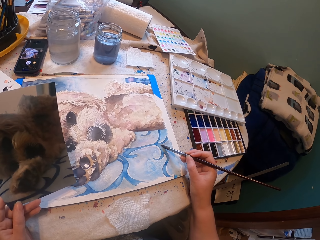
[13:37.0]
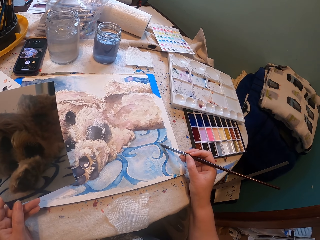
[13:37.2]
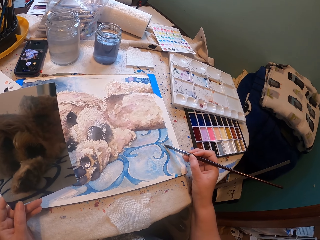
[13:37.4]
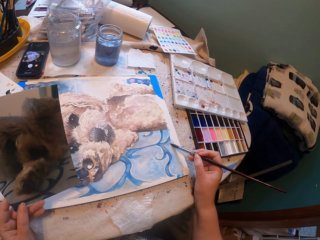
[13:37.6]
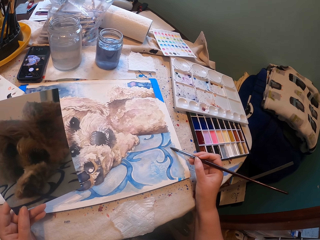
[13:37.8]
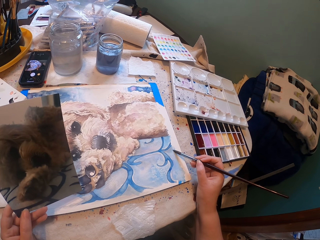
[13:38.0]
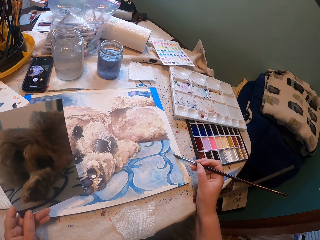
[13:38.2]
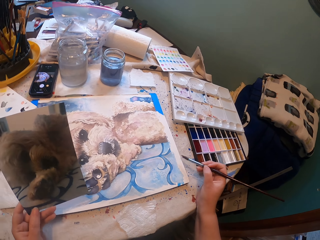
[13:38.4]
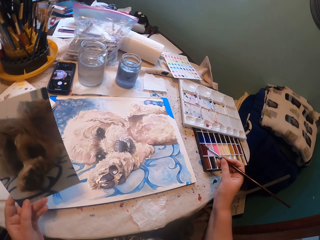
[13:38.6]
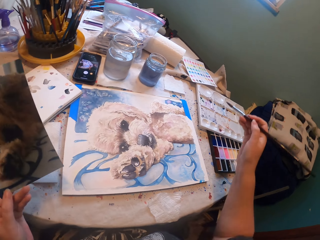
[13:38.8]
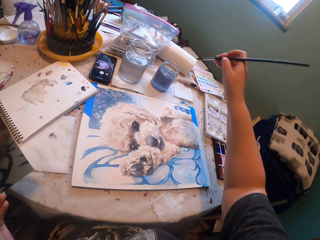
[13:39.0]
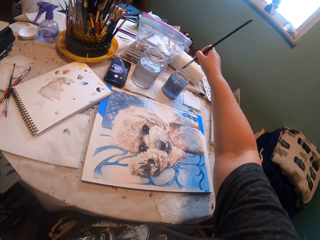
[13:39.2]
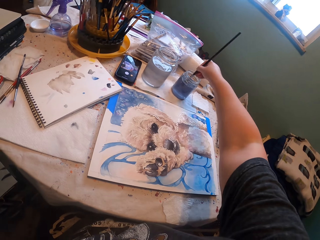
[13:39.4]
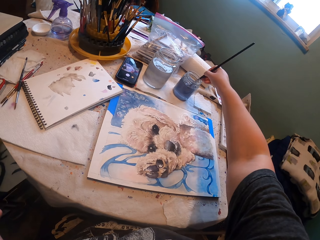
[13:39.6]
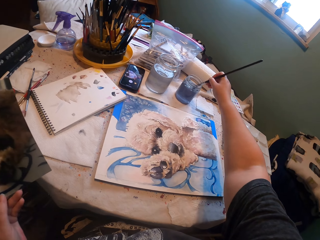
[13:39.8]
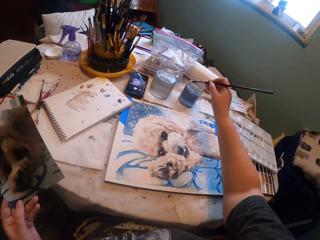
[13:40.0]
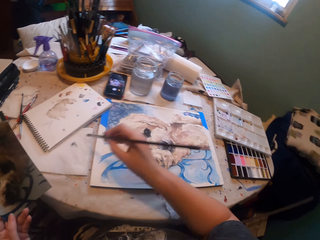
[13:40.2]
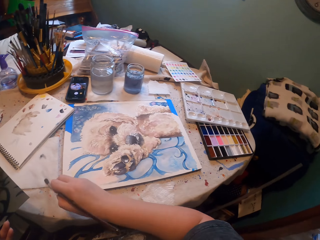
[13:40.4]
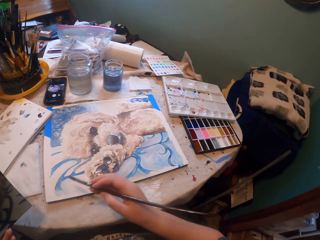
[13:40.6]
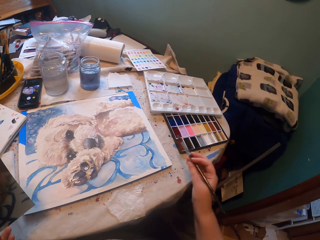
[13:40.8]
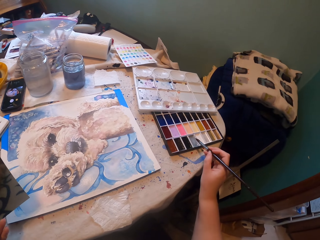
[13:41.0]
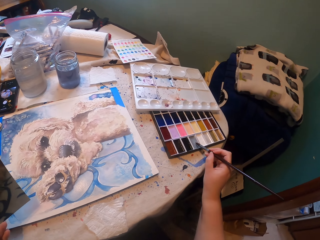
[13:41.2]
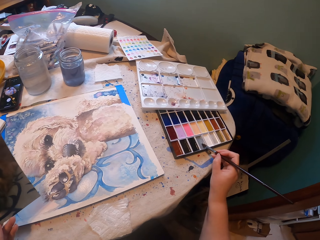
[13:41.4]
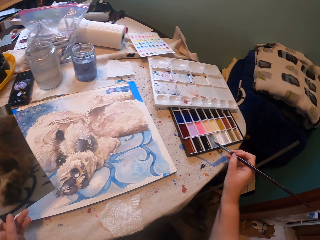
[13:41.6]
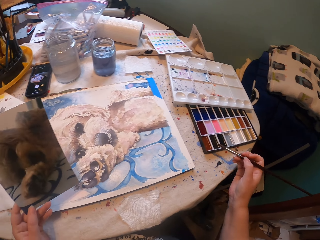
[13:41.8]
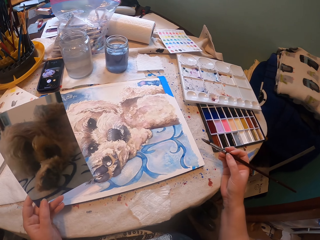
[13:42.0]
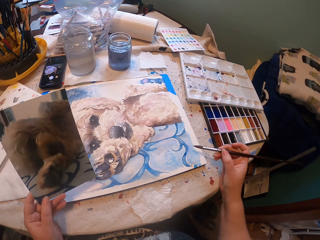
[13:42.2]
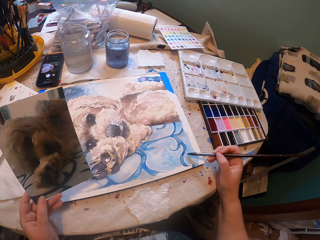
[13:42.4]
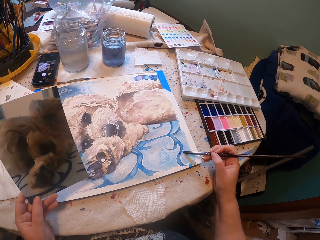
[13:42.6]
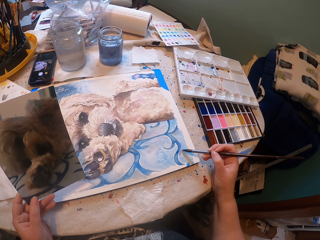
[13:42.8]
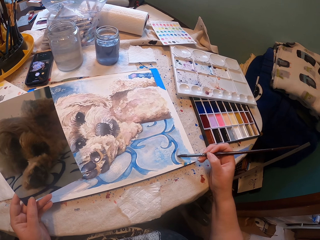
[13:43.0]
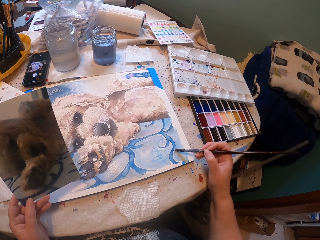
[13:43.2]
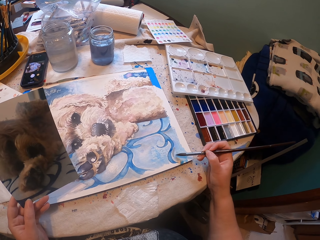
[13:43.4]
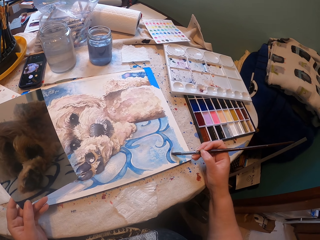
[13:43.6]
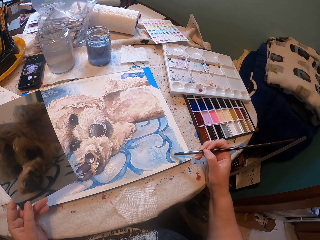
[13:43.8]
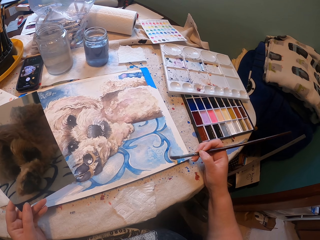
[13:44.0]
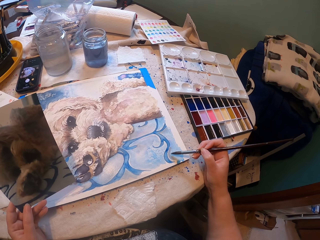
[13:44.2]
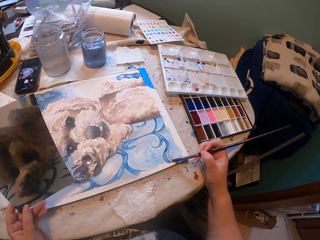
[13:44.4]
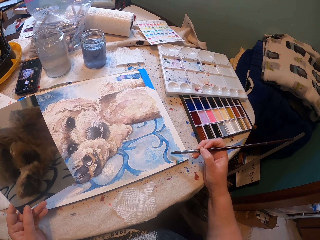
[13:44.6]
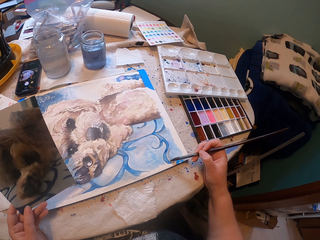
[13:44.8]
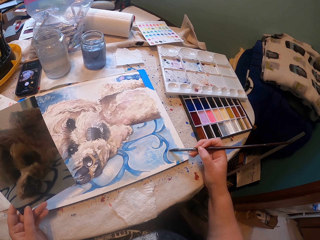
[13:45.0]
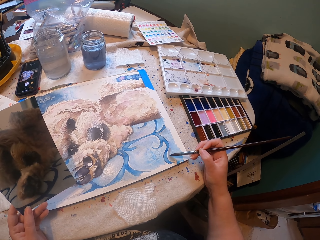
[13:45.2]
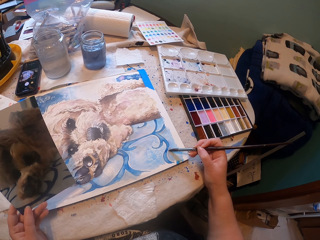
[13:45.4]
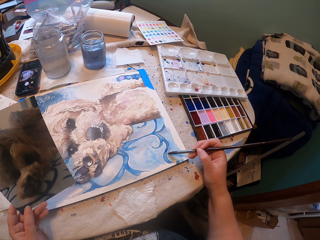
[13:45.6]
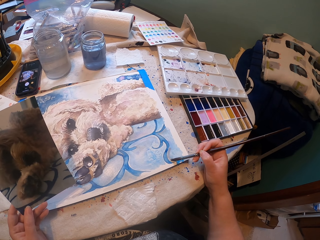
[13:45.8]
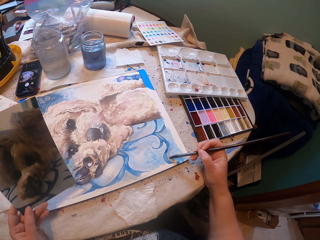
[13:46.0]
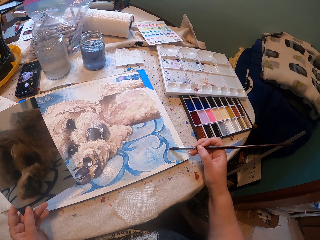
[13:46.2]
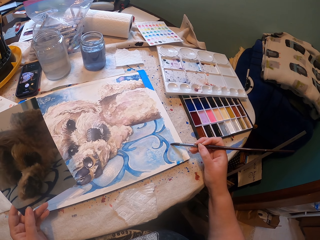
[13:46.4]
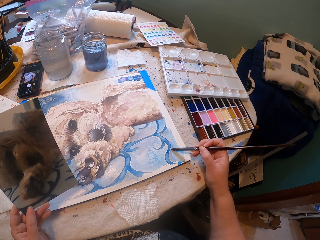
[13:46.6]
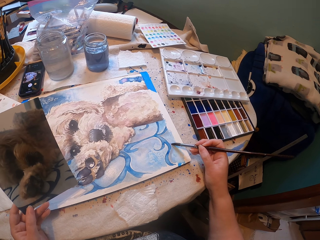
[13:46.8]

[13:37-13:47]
The camera wearer dips the brush in the jar of water. They wipe the brush on a serviette. They tap the grey shade with the brush. They paint a painting using the brush.

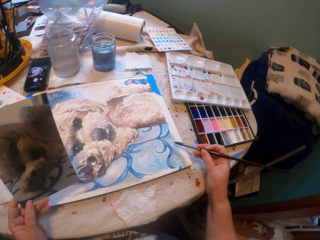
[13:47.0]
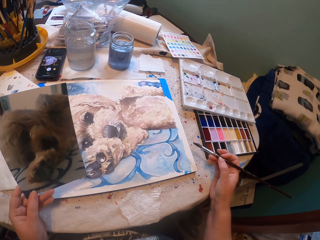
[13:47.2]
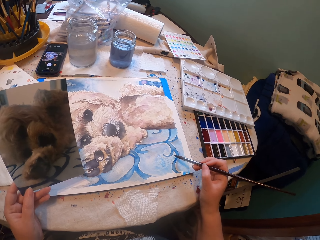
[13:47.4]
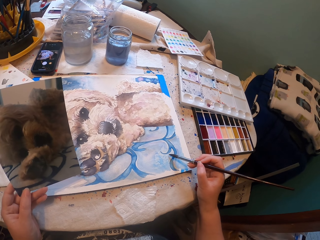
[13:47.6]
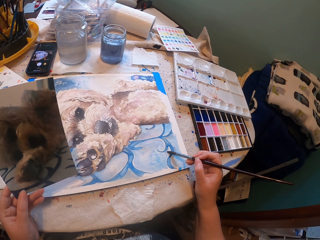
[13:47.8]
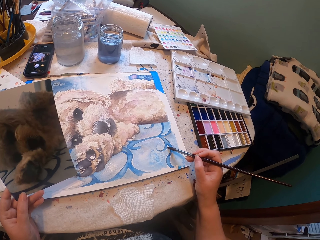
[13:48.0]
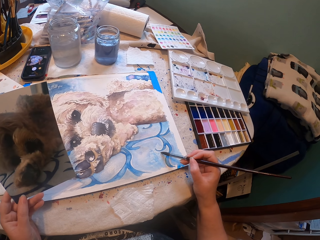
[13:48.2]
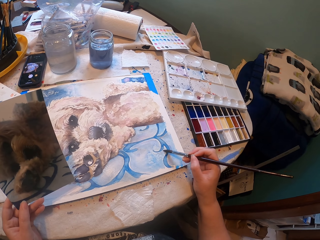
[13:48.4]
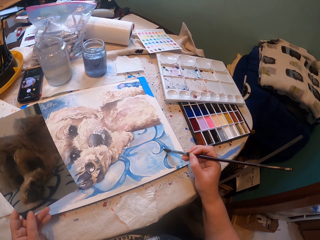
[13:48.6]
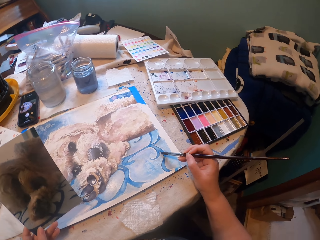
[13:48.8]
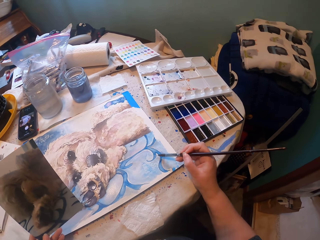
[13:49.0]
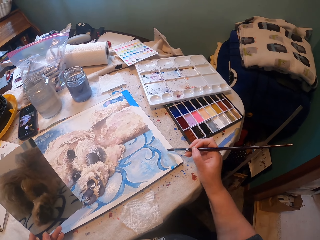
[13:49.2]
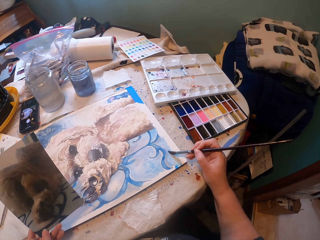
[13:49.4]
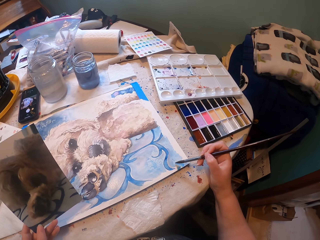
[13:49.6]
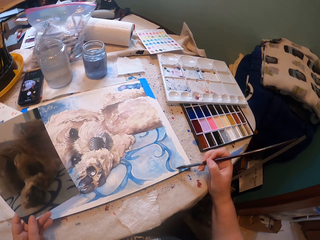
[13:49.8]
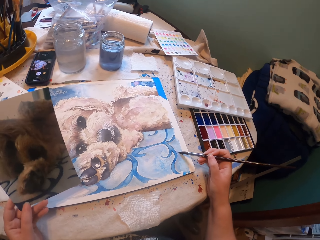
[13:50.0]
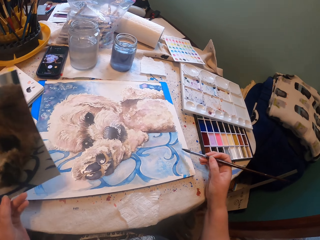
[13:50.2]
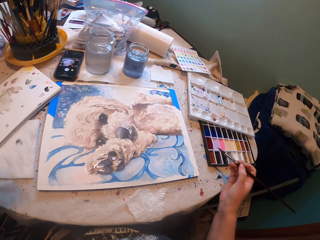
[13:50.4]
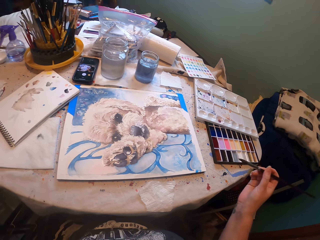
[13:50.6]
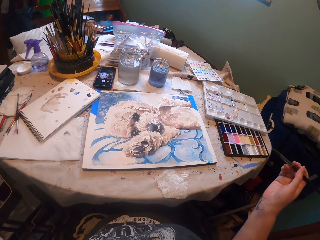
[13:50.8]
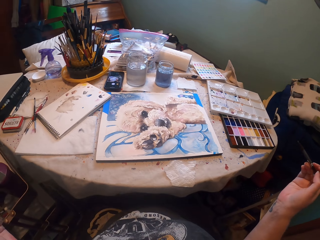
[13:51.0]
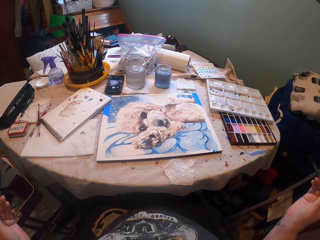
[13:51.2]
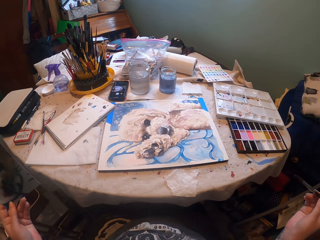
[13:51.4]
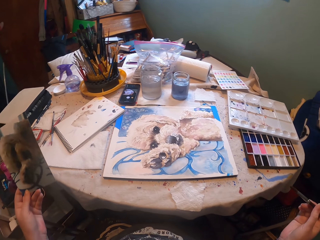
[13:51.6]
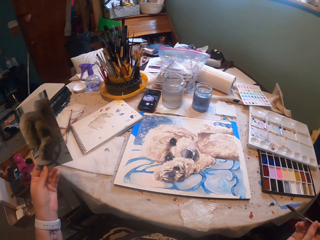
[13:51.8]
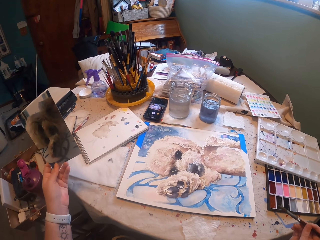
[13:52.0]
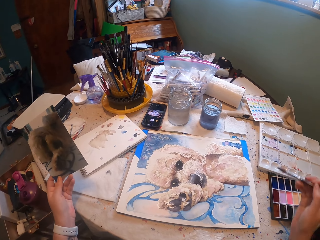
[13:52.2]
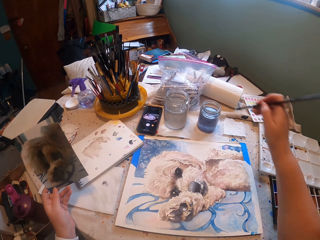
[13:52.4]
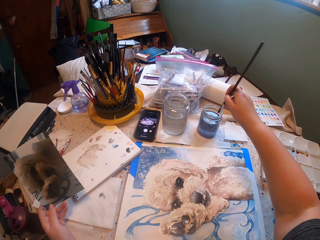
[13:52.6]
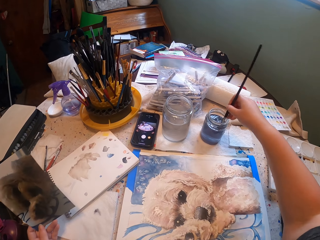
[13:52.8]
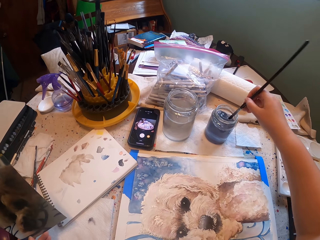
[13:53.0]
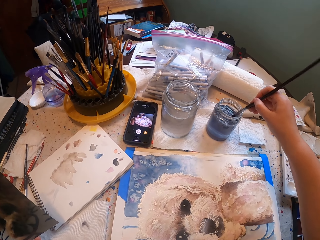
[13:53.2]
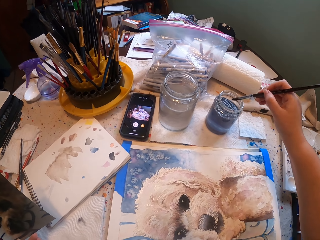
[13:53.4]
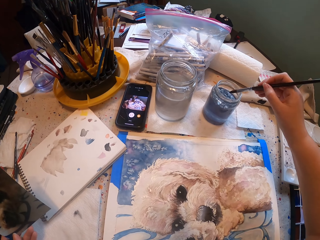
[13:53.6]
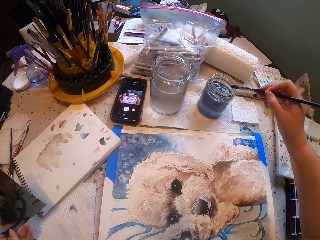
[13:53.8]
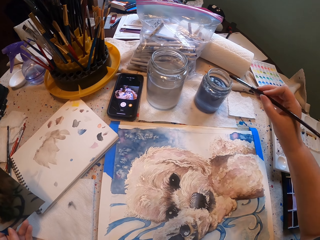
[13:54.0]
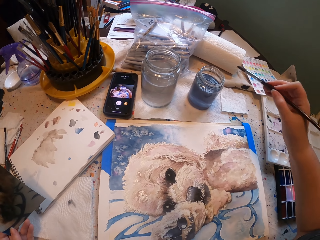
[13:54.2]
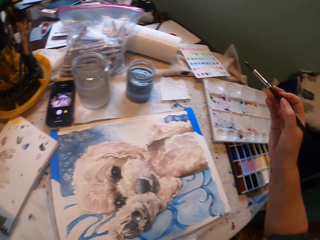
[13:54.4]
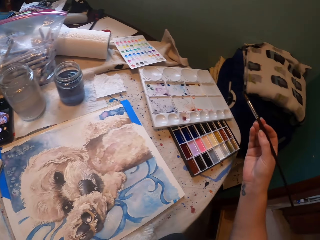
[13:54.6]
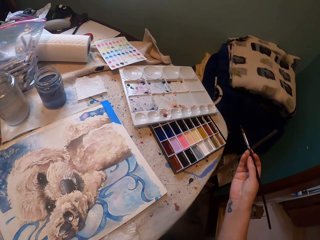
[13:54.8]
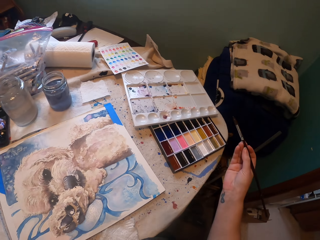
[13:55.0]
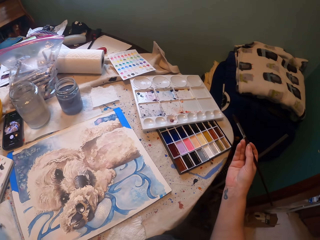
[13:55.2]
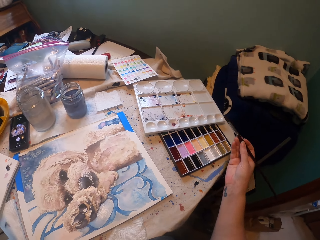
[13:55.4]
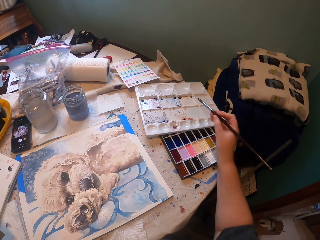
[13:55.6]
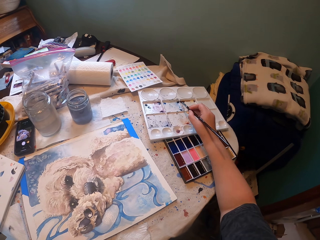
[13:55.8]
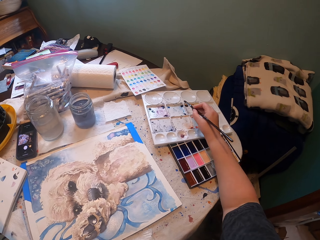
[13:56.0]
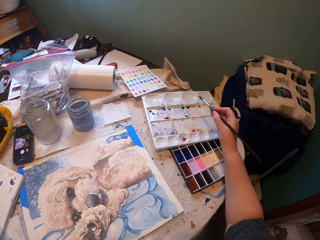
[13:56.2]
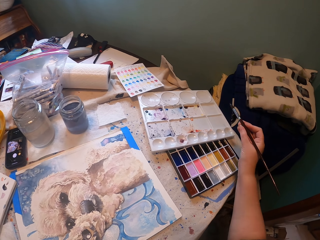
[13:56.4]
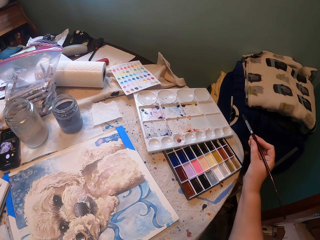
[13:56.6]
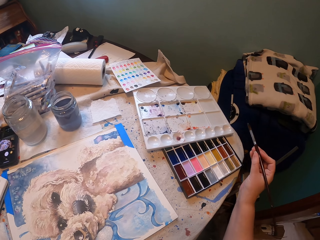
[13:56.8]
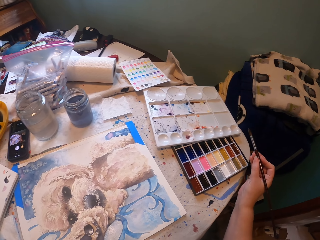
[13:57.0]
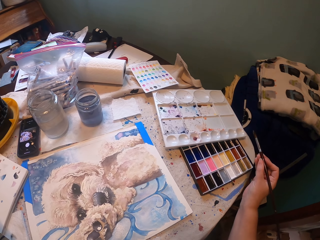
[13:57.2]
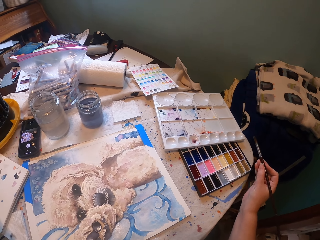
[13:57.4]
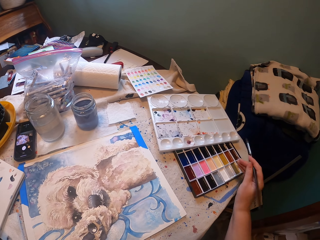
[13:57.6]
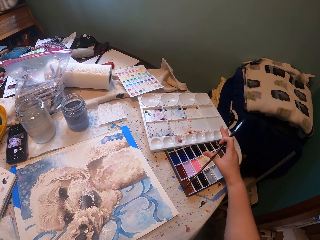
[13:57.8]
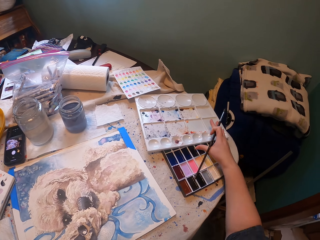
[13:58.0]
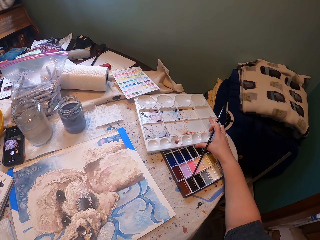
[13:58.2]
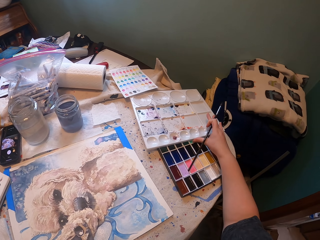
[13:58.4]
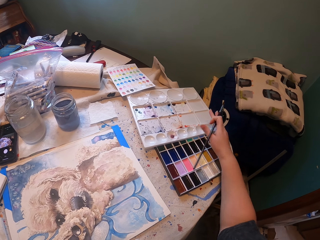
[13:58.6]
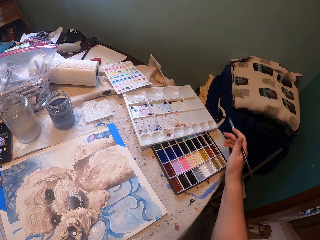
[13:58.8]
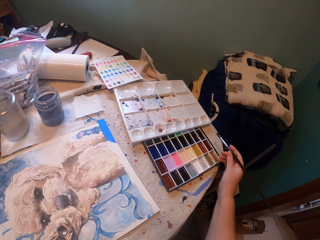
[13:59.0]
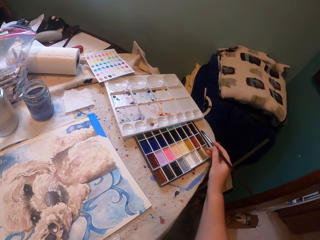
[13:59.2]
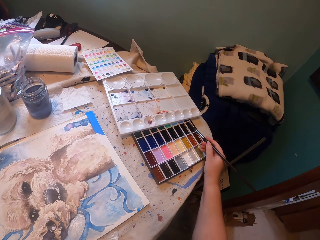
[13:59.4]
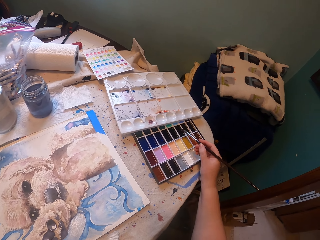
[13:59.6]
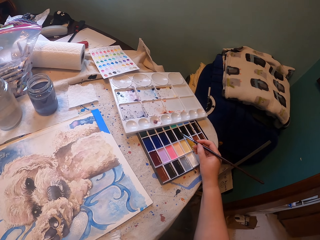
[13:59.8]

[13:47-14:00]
The camera wearer paints the painting with a paintbrush. They dip the paintbrush in water inside the paint jar. They stare at the picture on the drawing board. They move the paint palette.
